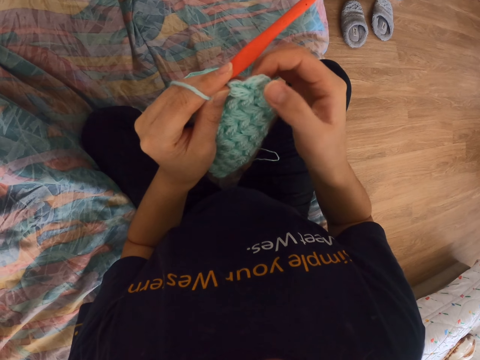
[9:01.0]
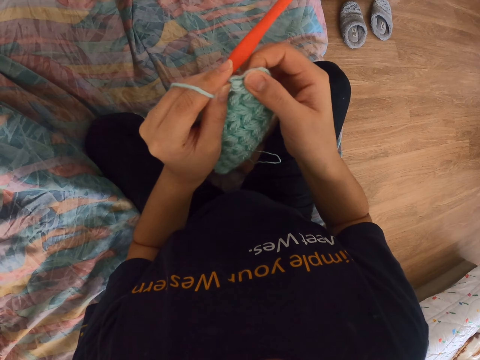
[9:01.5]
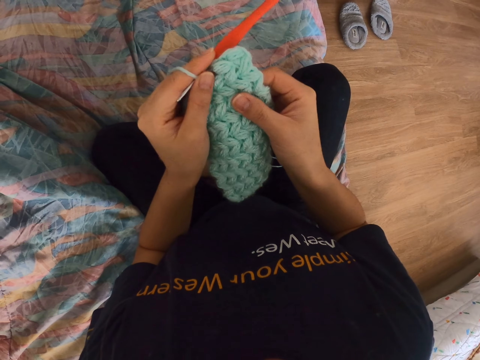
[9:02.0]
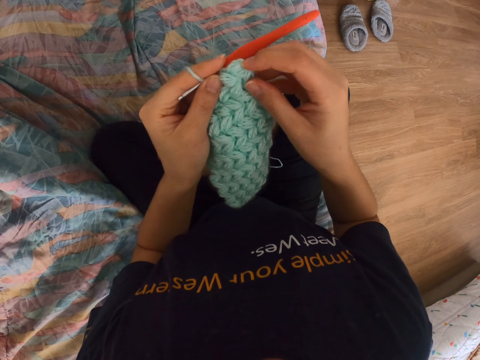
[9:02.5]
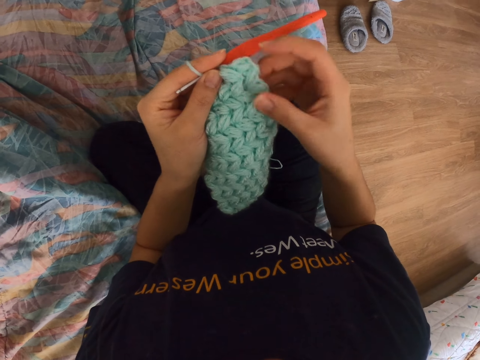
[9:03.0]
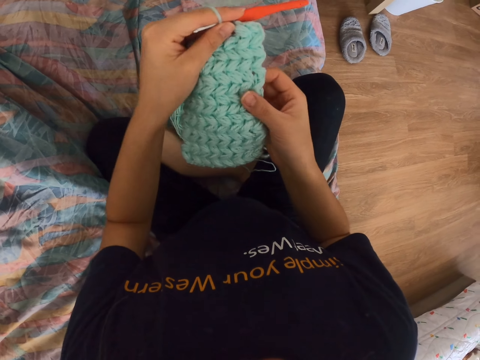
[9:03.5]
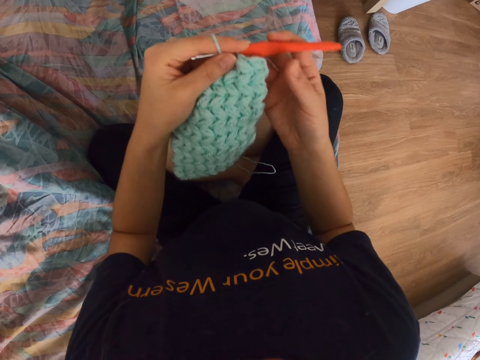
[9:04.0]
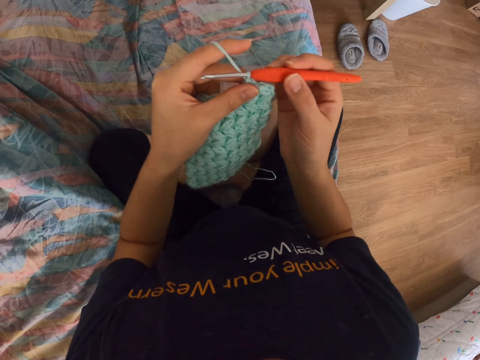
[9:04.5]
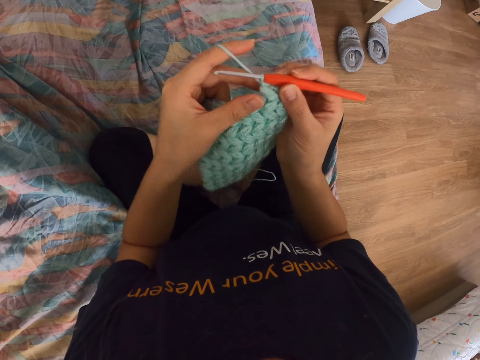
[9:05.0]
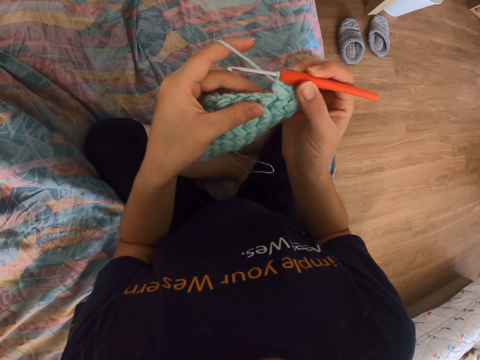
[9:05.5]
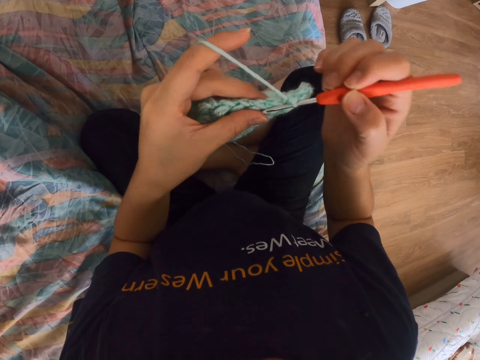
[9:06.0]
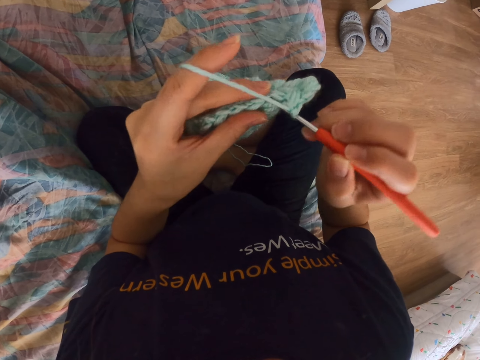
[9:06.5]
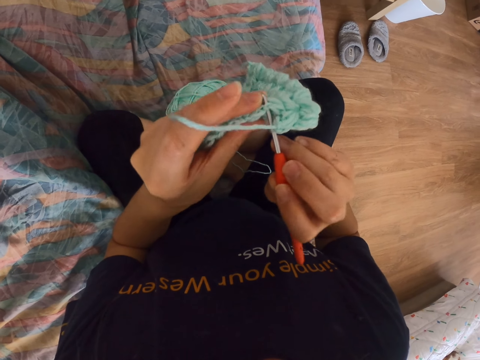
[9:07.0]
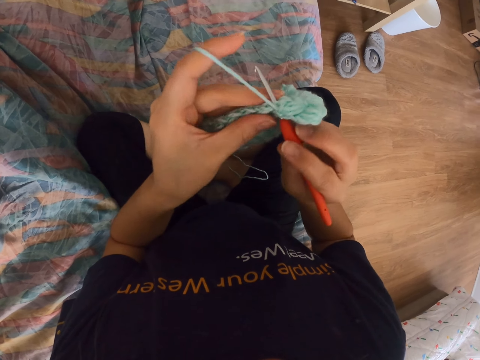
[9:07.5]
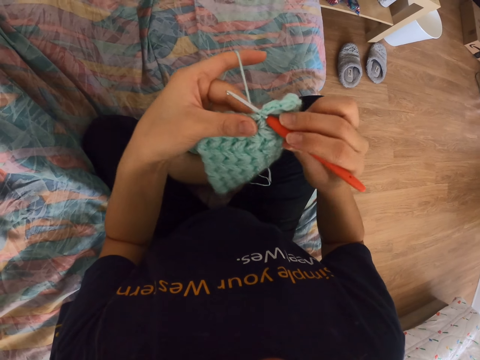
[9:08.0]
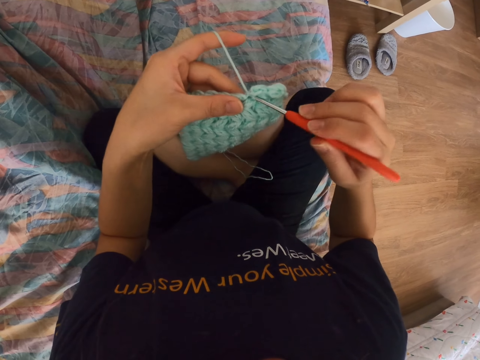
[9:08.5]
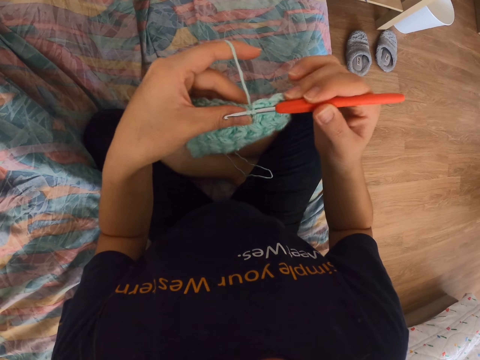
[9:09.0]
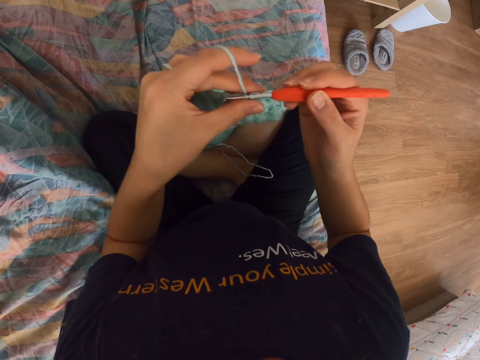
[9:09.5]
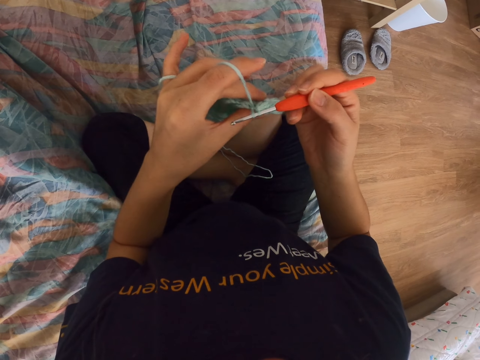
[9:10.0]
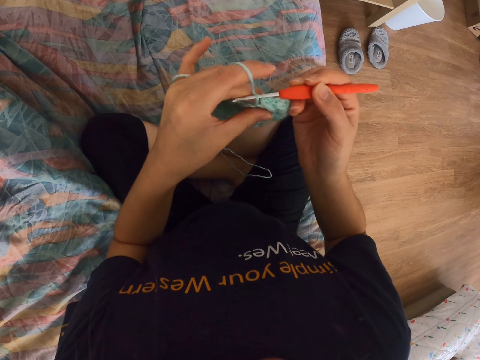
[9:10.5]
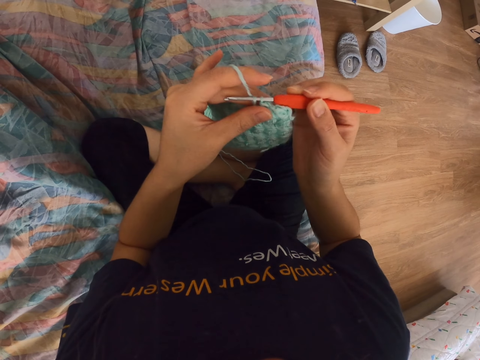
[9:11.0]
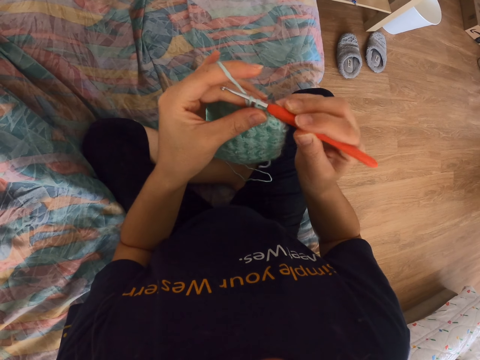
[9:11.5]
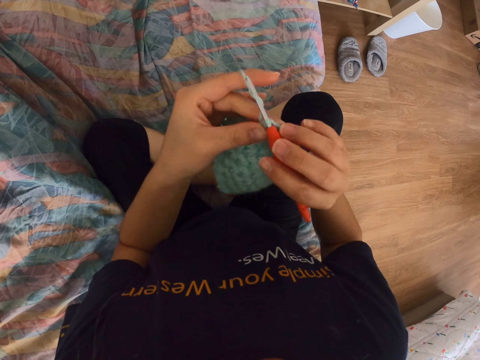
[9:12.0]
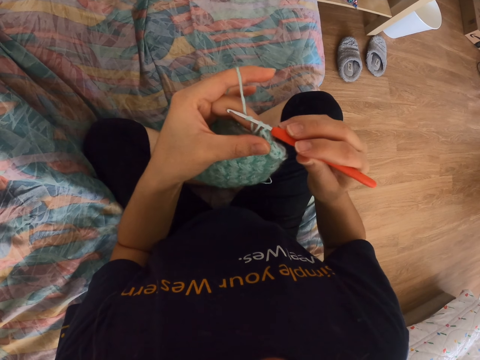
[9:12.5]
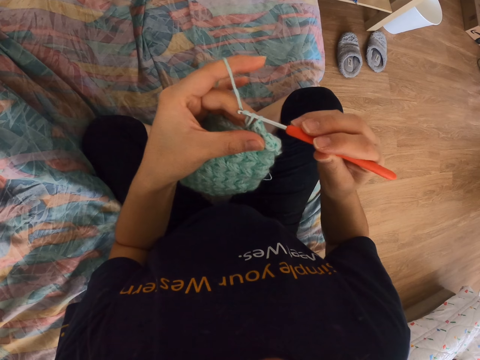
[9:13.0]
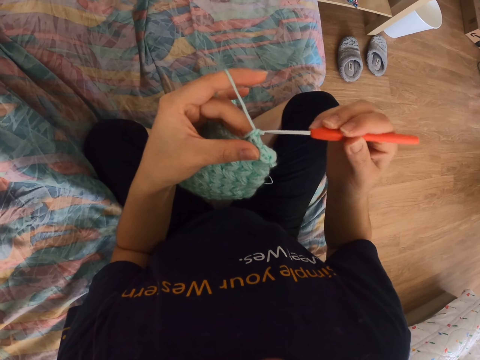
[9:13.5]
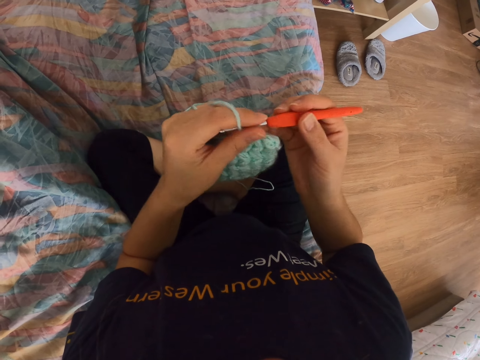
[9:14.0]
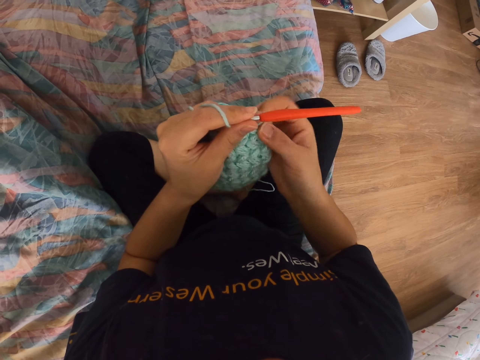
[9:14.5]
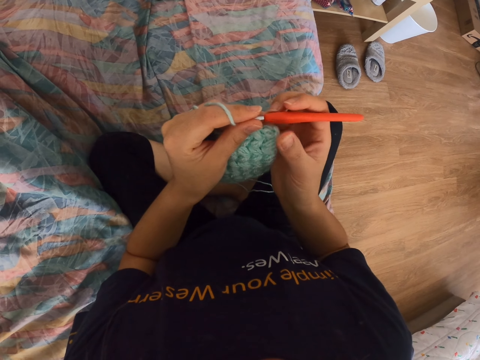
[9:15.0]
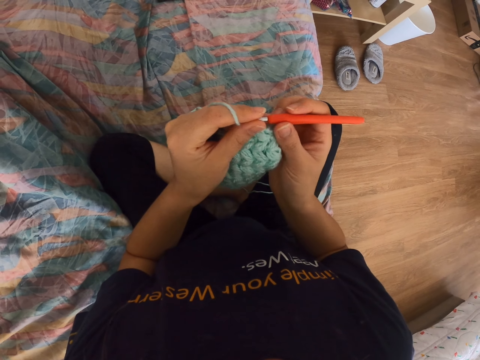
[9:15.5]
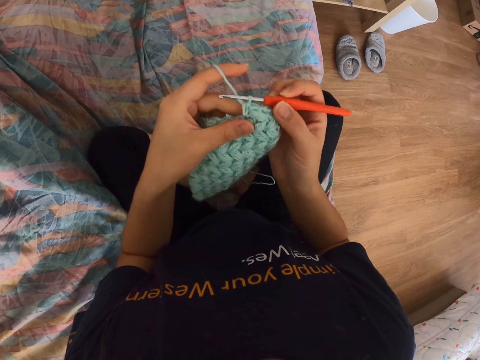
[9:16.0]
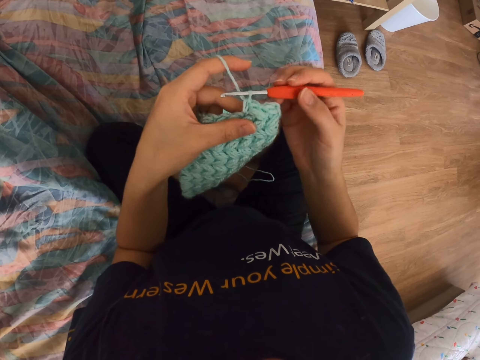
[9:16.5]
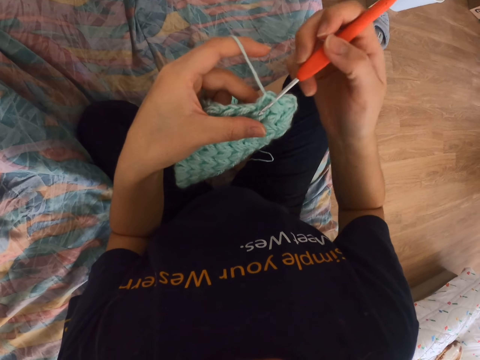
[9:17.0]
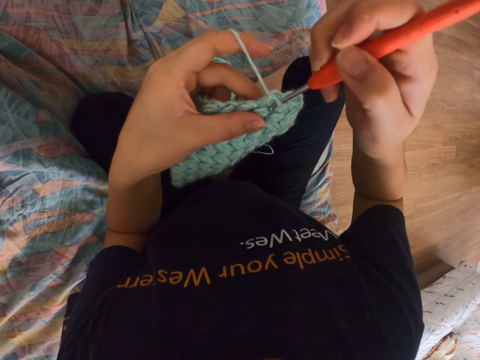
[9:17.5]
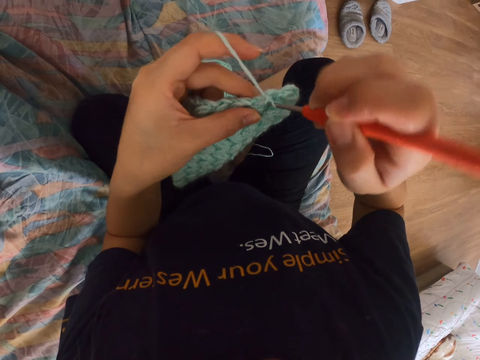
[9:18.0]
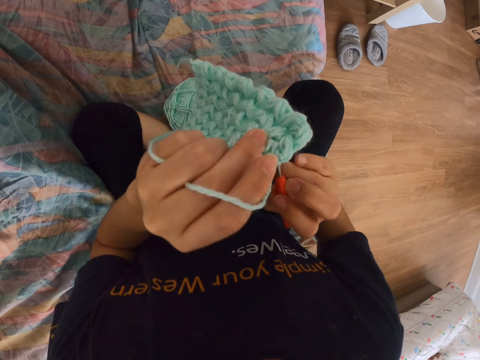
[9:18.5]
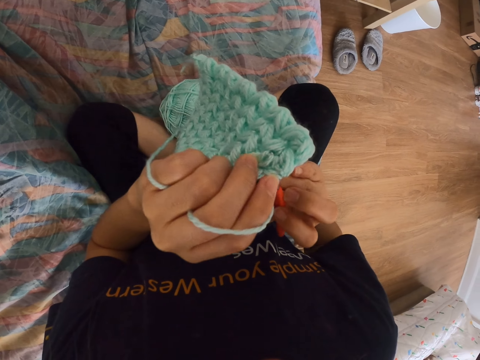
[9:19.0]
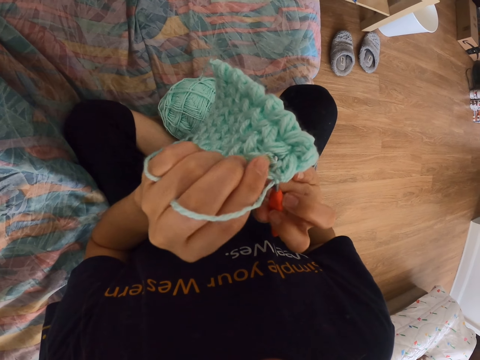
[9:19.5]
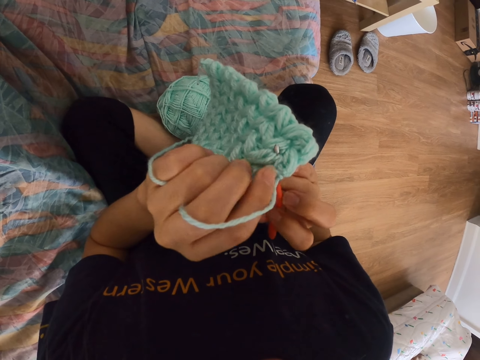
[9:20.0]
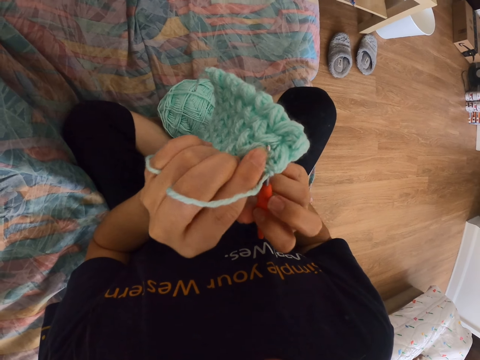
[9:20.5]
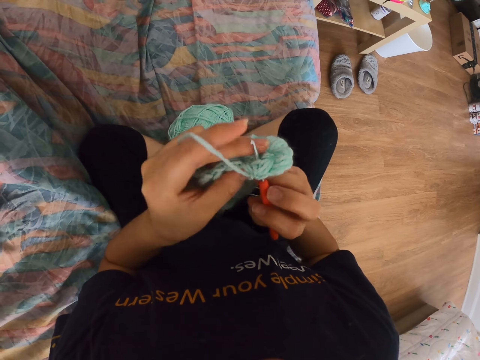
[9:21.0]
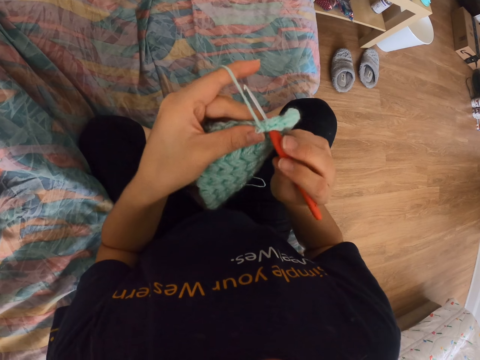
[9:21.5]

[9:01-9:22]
The camera wearer touches the crochet cloth. They hold the crochet hook. They crochet the cloth. They start to knit.

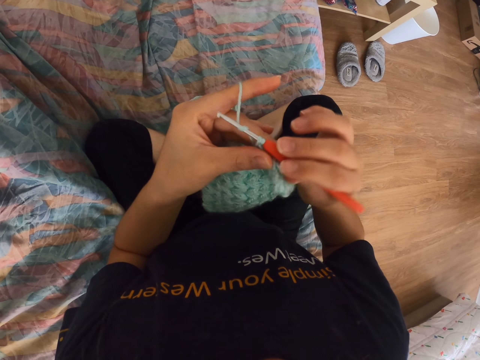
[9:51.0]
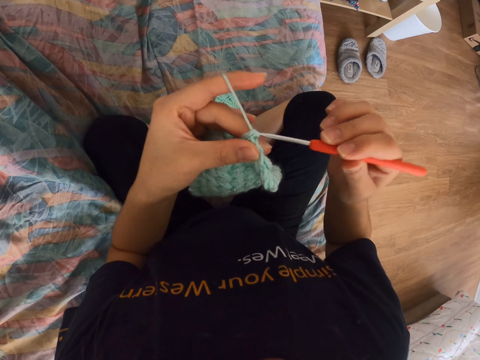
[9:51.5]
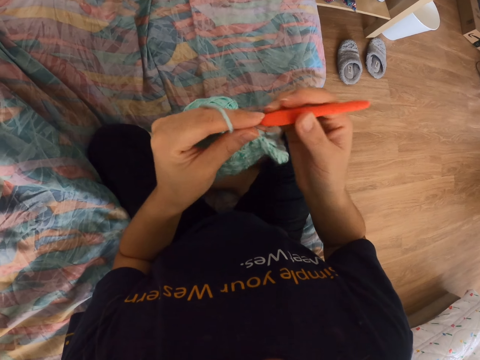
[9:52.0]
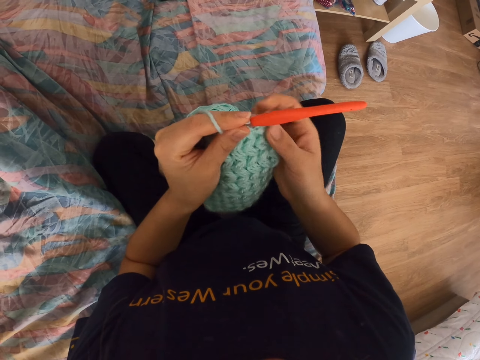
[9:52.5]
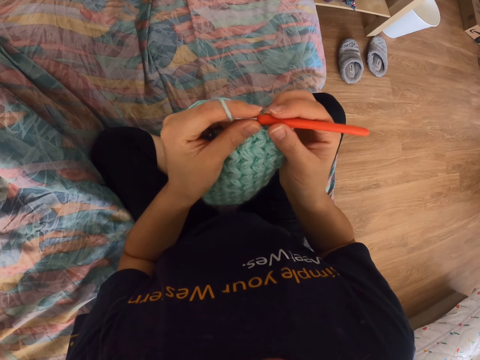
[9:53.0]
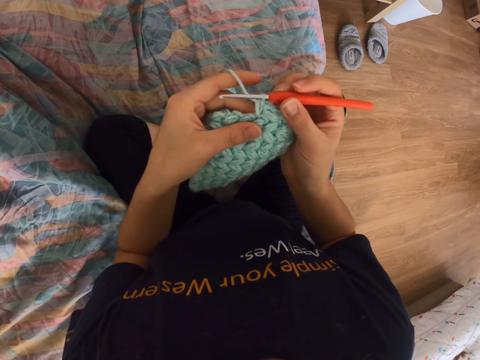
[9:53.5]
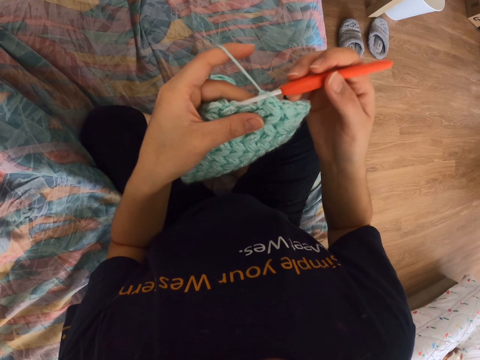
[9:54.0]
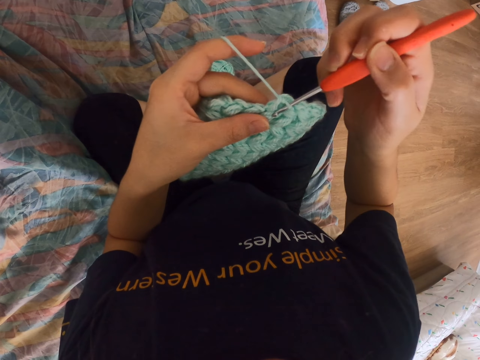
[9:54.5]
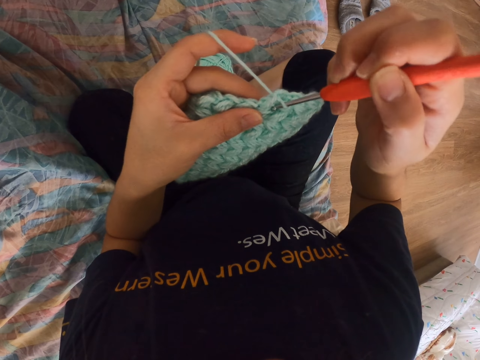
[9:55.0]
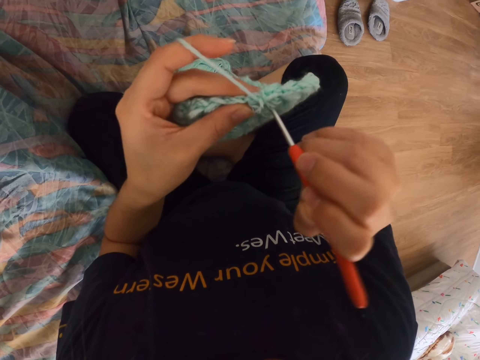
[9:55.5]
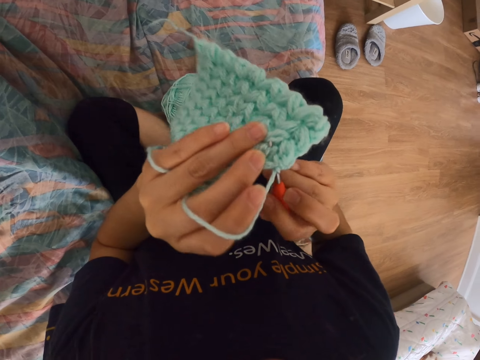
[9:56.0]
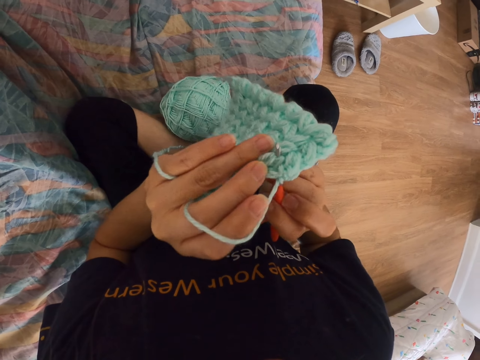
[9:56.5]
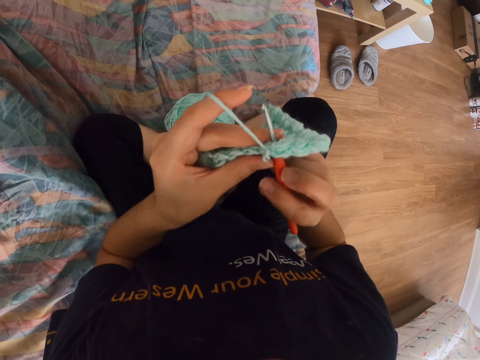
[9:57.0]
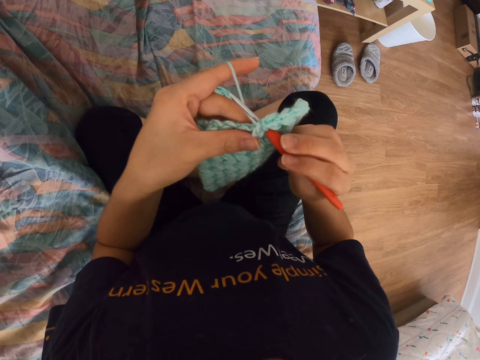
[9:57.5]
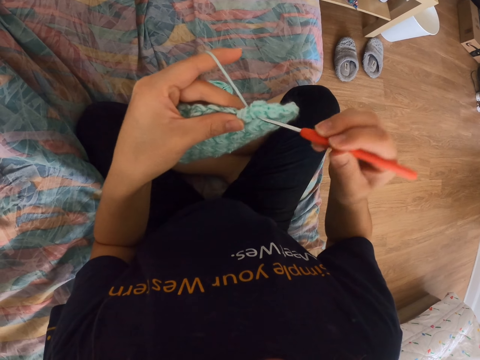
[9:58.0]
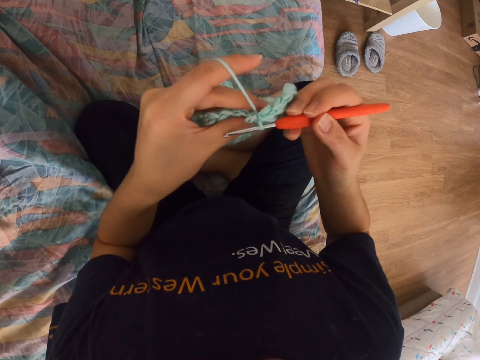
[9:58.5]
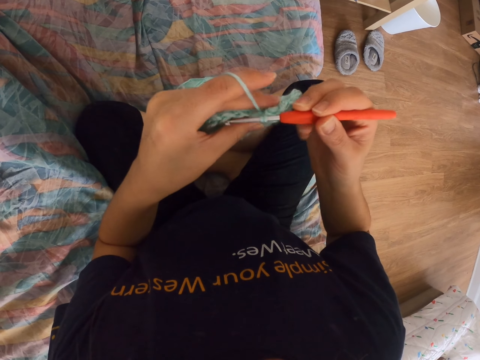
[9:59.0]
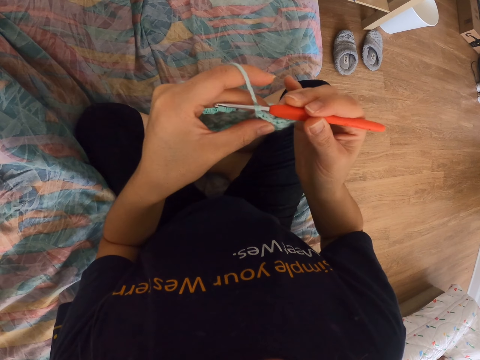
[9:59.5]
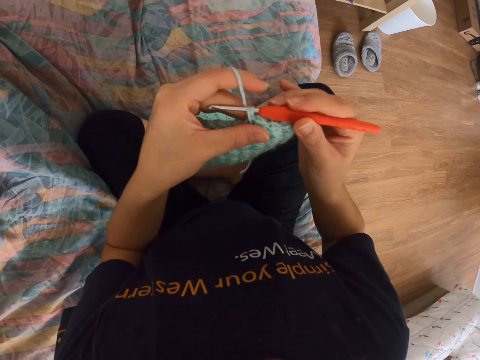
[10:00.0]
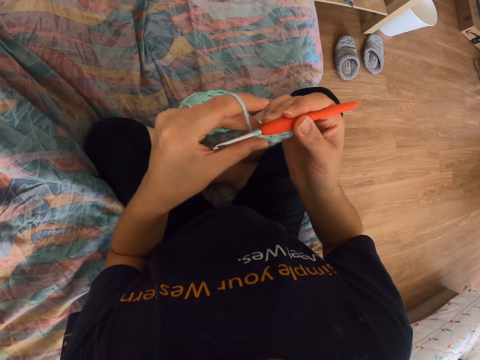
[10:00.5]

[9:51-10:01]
The camera wearer checks the knitted part. They touch the crochet cloth. They crochet the cloth.
